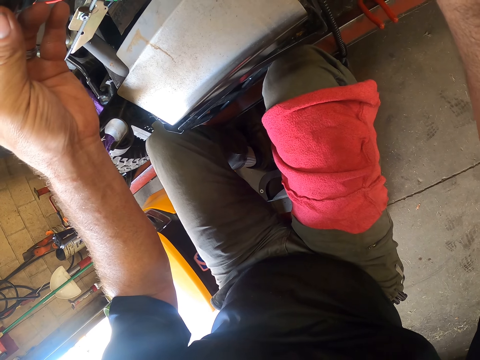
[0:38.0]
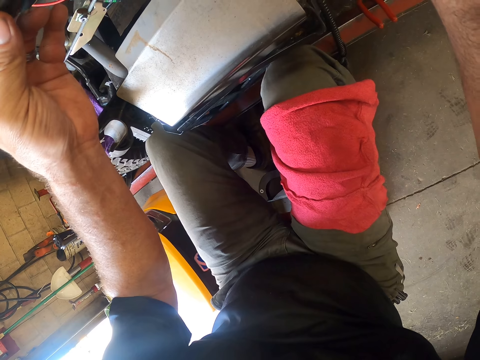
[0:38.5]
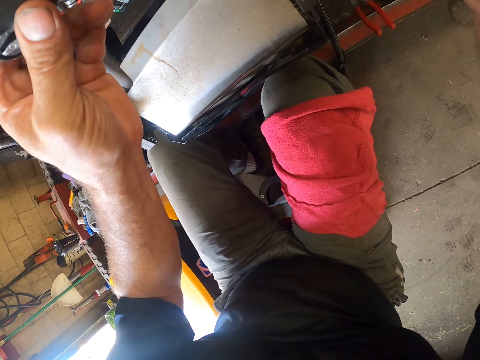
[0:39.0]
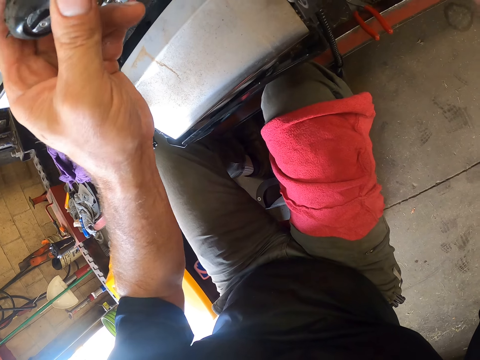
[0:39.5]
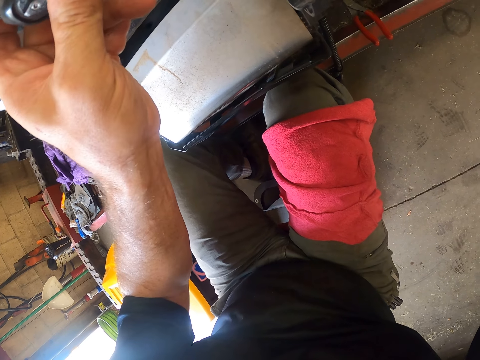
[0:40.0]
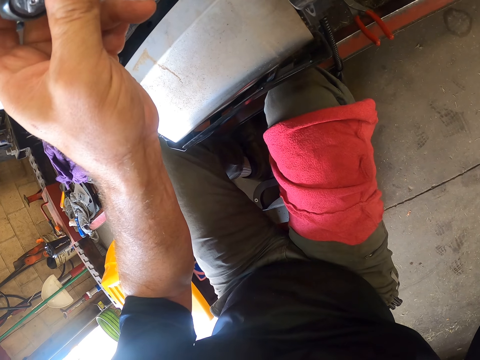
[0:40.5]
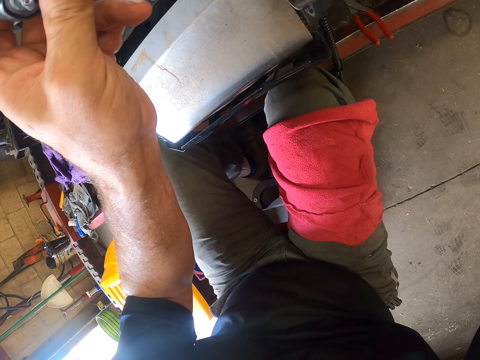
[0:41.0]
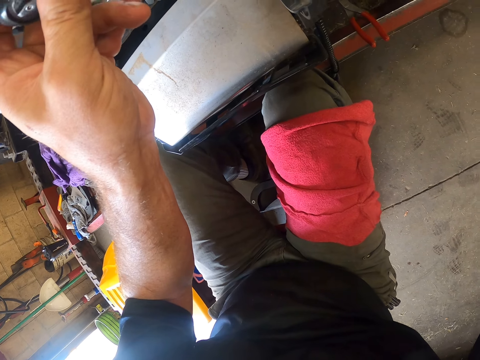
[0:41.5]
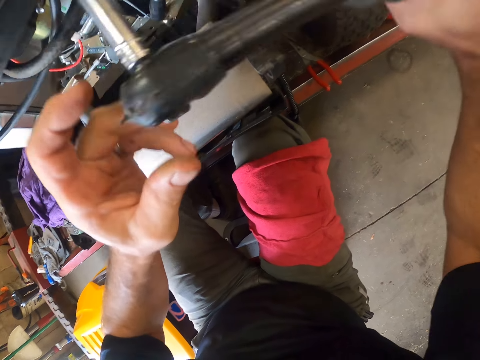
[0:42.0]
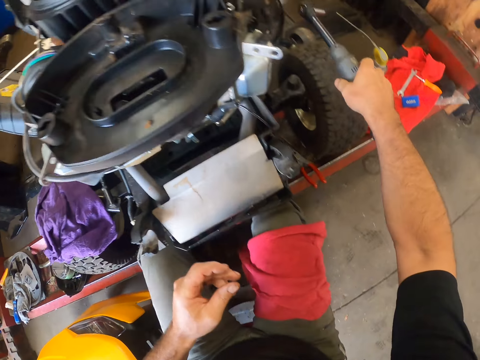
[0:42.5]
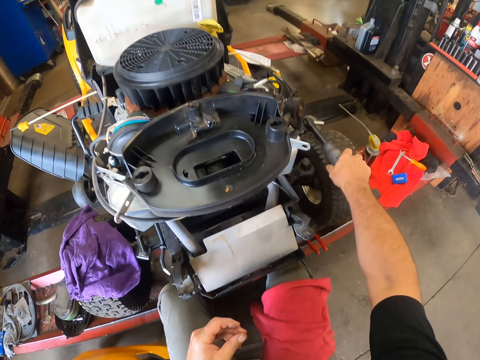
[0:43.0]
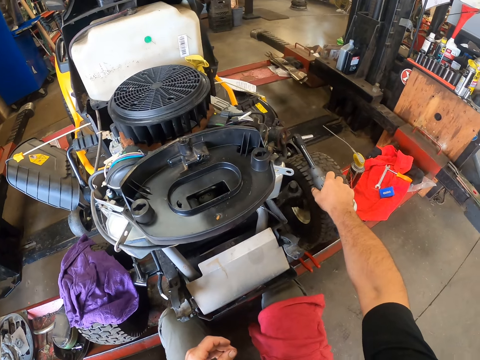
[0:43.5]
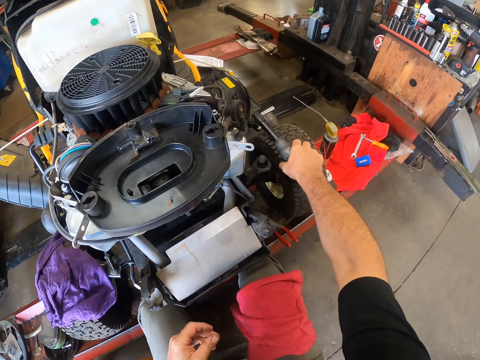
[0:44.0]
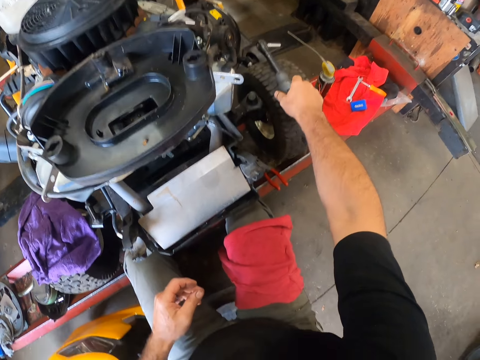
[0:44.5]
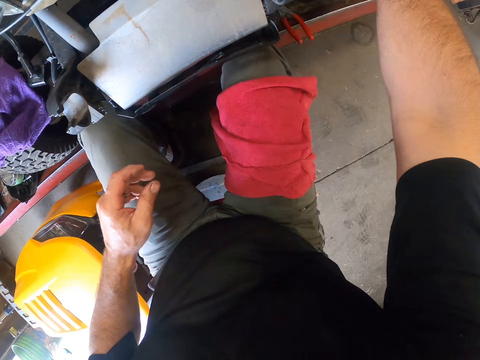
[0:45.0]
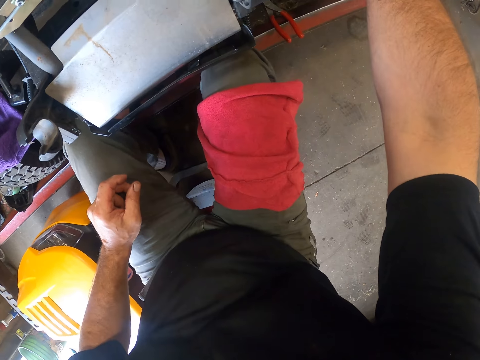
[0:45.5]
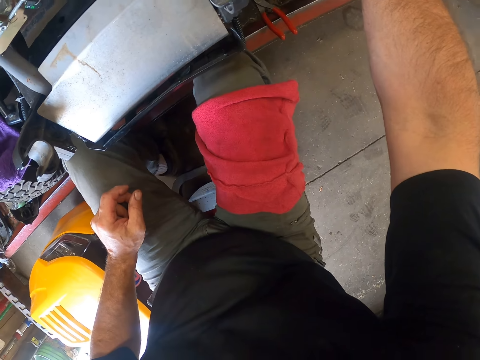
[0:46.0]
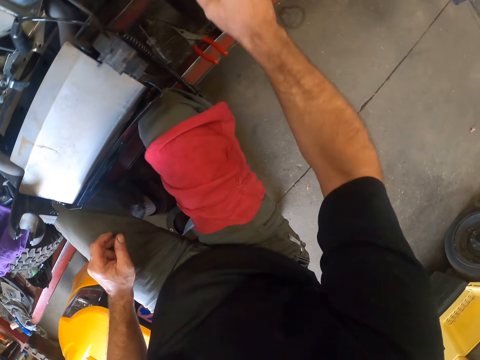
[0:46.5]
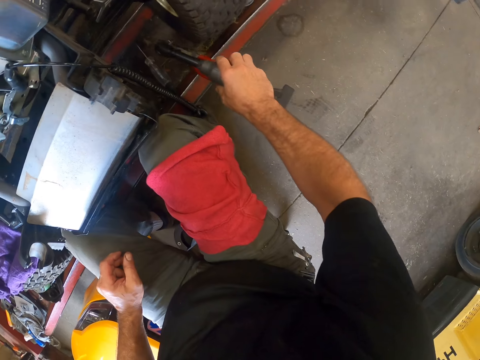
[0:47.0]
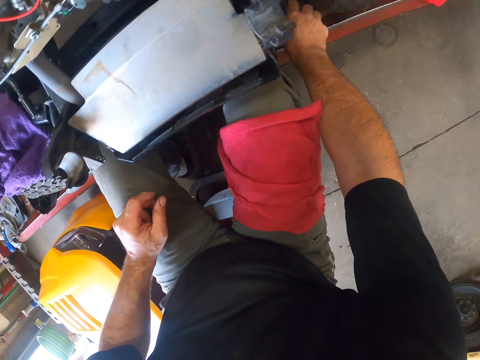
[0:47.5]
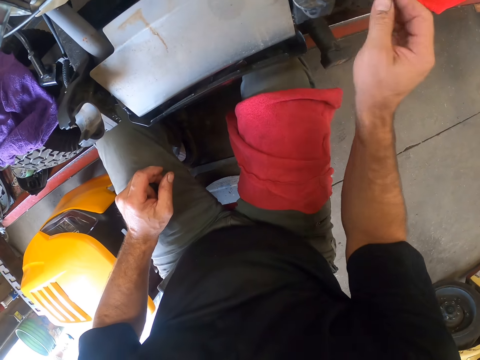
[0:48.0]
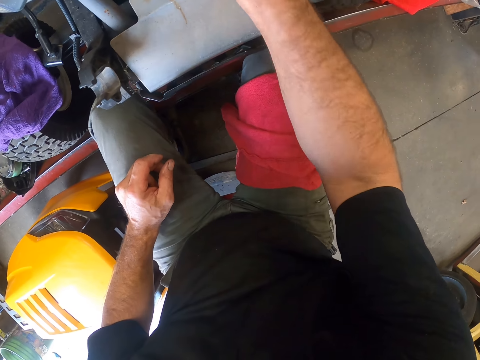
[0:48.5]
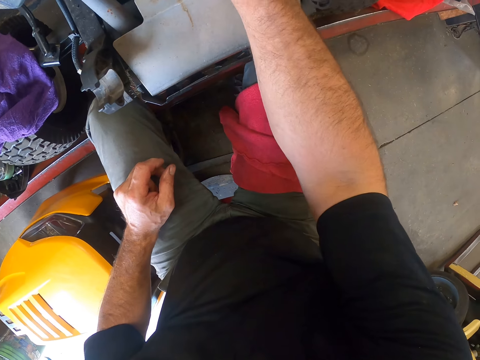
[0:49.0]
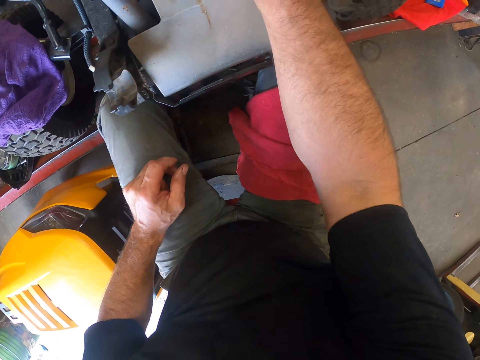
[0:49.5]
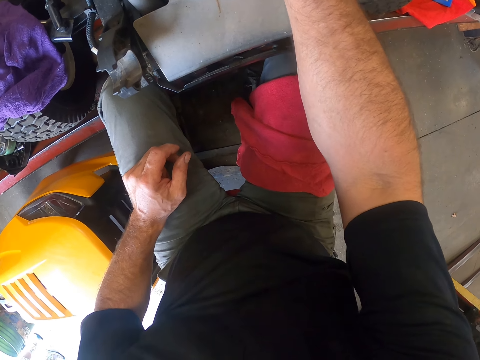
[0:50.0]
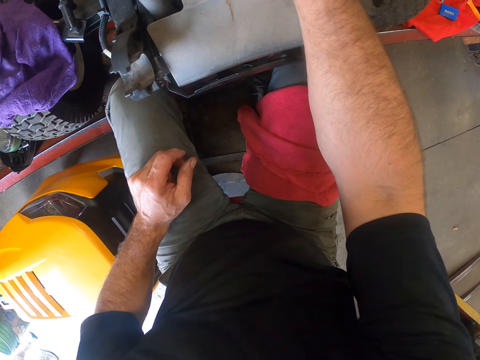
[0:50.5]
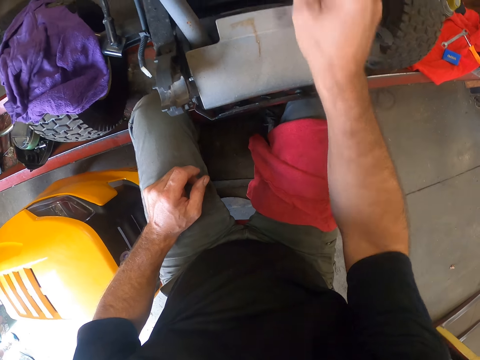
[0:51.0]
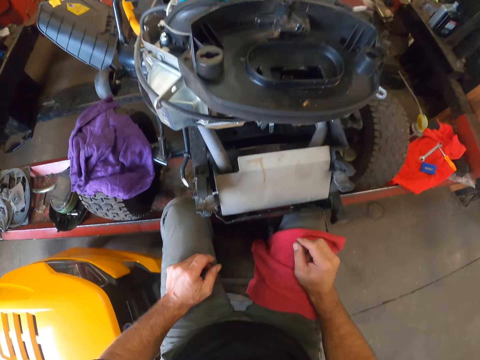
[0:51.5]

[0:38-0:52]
The camera wearer screws the bolt into the mower with the hand drilling machine. He places the hand drilling machine on the tyre of the mower. He drops the hand drilling machine on the iron platform. He examines the mower with his right hand. He touches the engine.

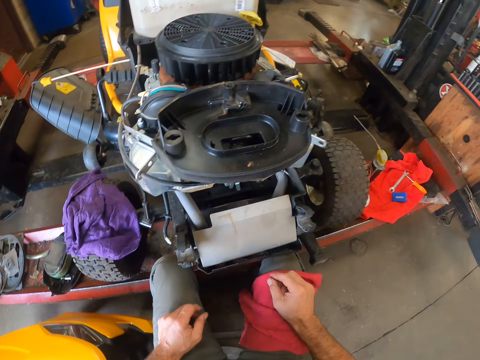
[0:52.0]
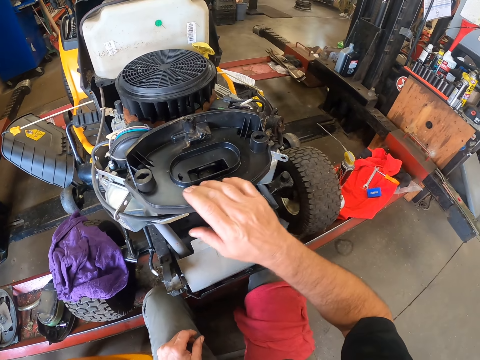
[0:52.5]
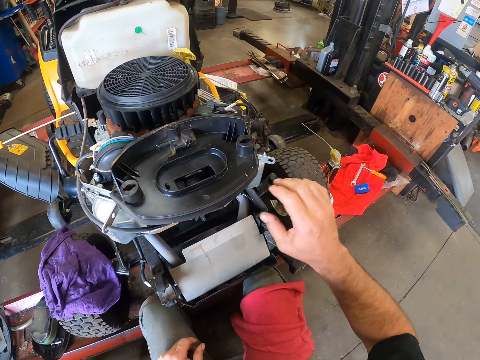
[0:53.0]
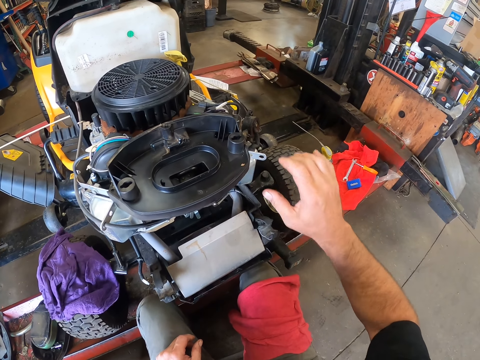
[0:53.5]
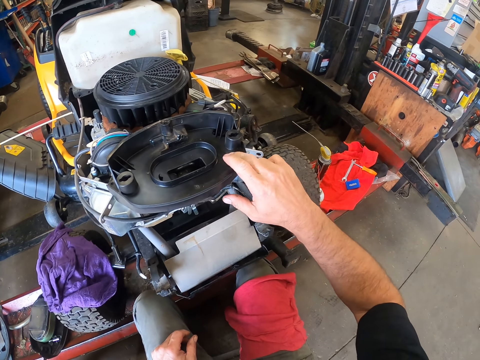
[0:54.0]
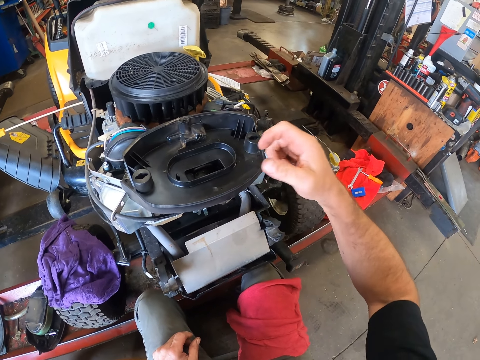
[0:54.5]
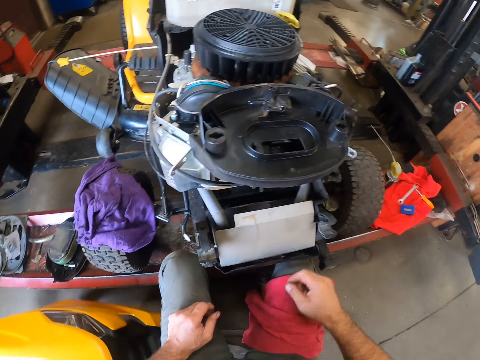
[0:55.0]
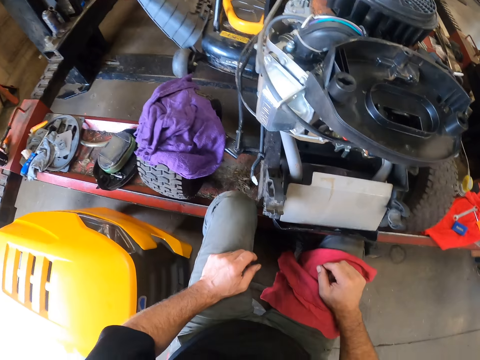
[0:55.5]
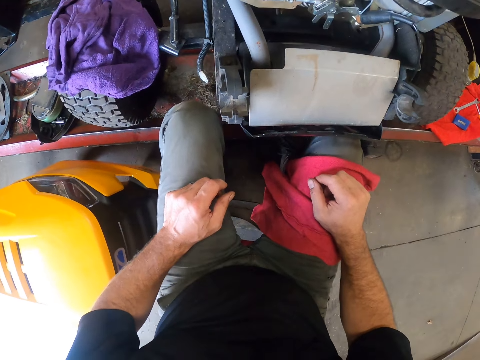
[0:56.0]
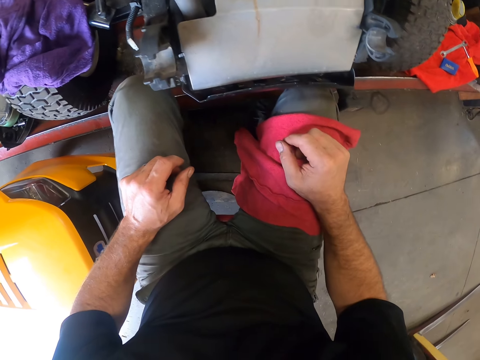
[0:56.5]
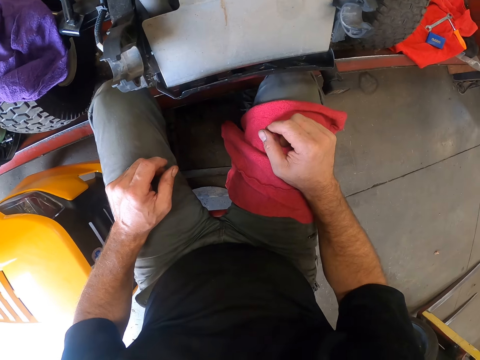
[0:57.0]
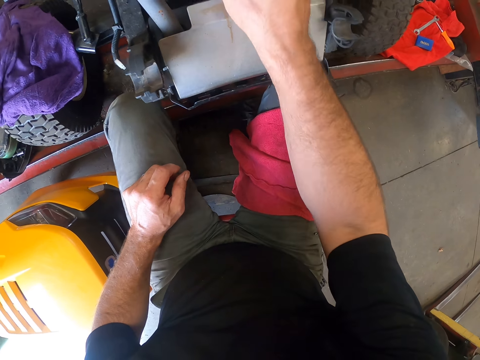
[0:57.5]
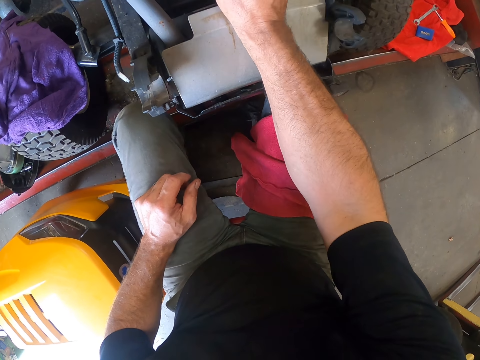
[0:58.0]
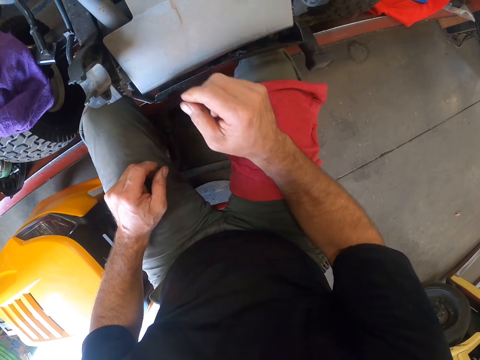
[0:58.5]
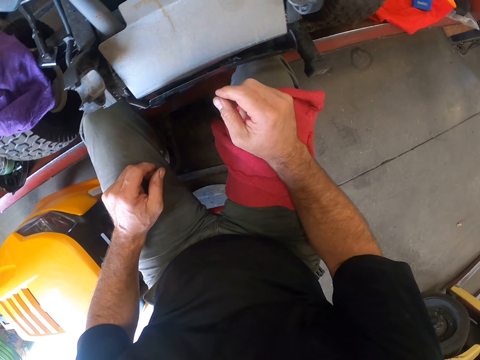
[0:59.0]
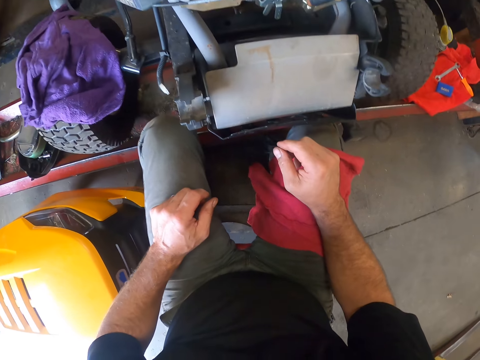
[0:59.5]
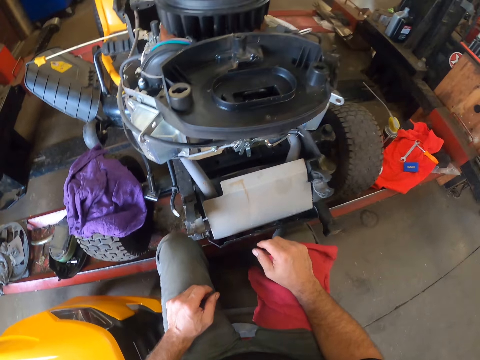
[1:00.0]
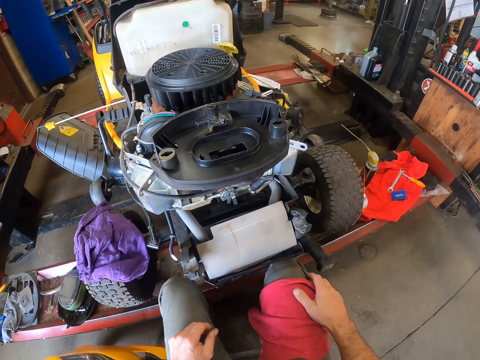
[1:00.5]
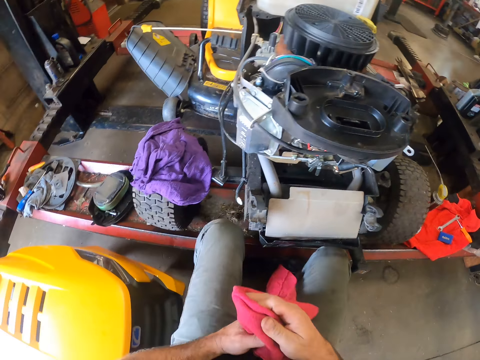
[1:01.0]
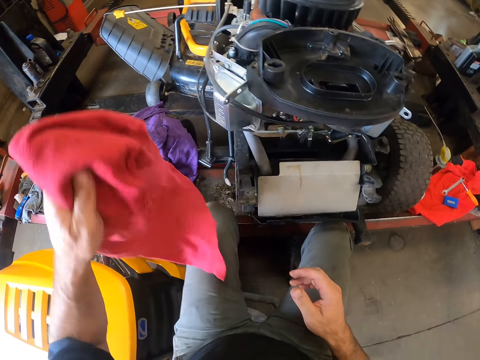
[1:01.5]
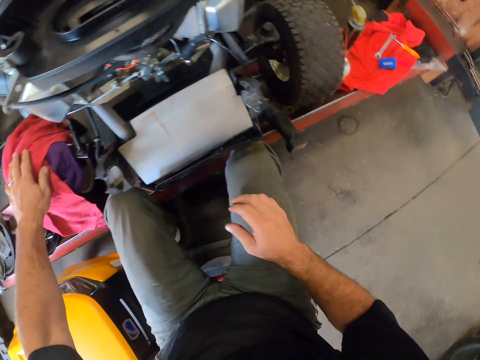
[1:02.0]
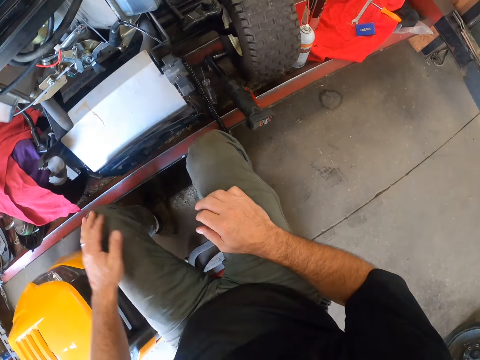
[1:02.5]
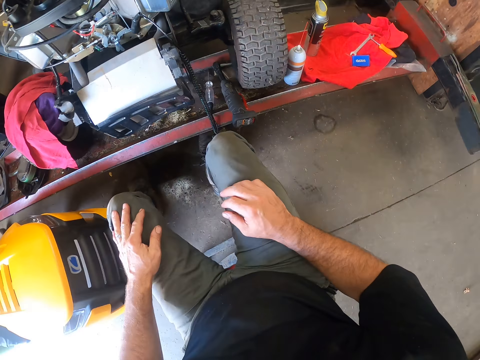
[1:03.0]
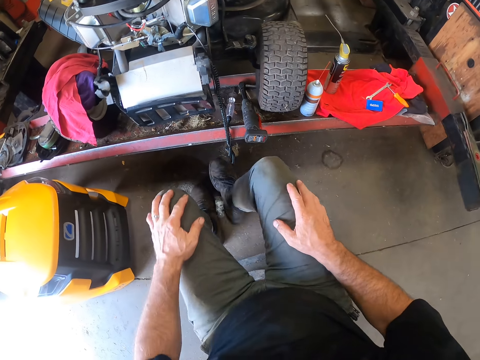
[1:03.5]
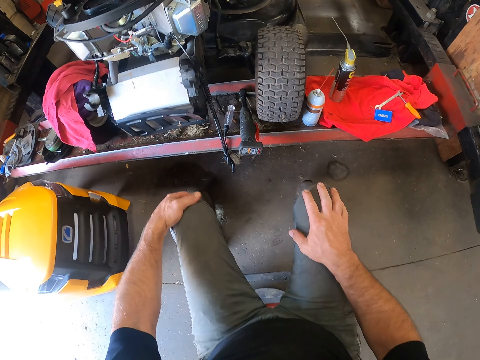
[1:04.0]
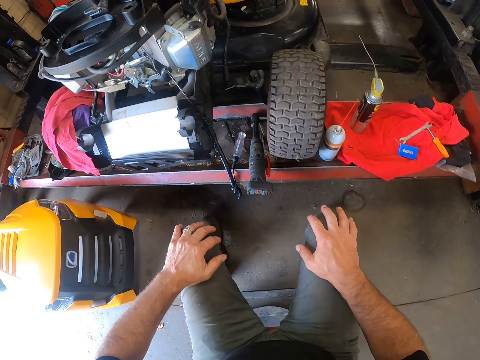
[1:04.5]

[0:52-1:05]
The camera wearer wipes the plastic cover of the mower with his right hand. He places his right hand on his right thigh. He adjusts another part of the mower. He places his right hand on his right thigh. He picks up a red napkin from his right thigh with his right hand, passes the napkin to his left hand, and drops the napkin on the iron platform. He drags a chair back.
